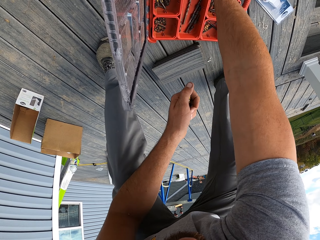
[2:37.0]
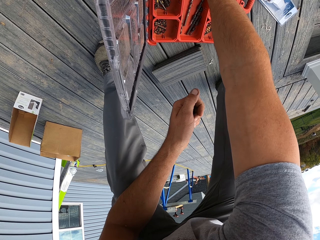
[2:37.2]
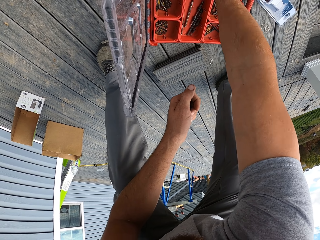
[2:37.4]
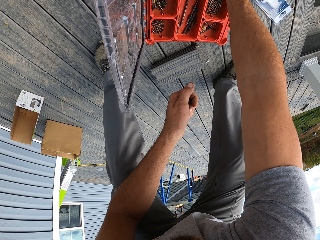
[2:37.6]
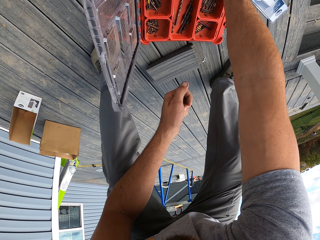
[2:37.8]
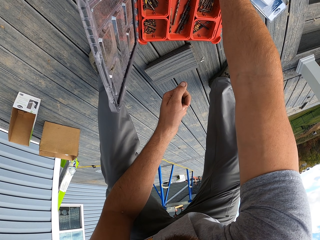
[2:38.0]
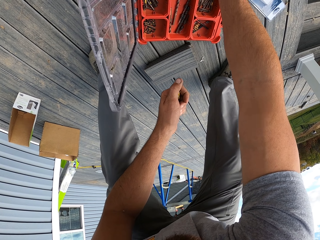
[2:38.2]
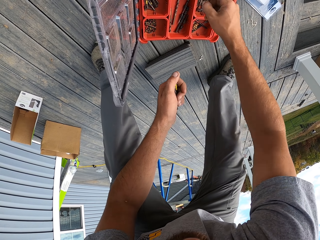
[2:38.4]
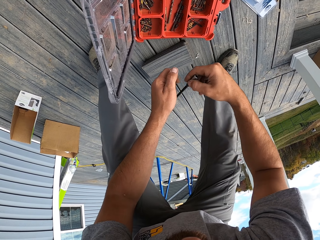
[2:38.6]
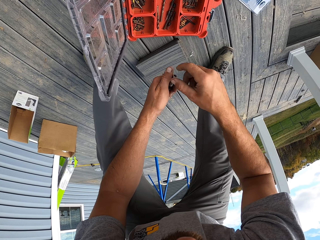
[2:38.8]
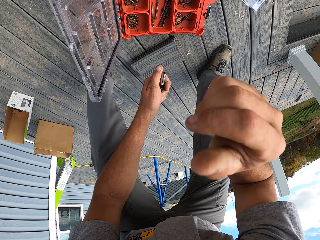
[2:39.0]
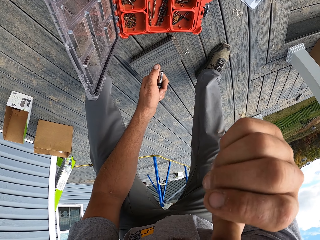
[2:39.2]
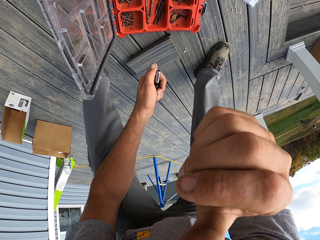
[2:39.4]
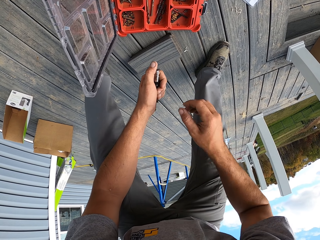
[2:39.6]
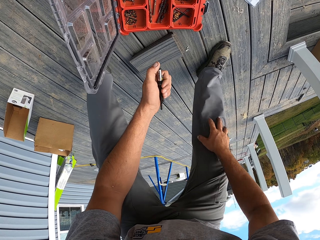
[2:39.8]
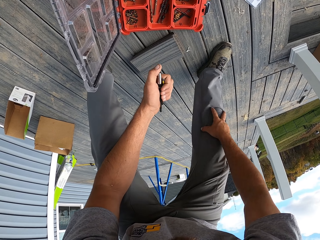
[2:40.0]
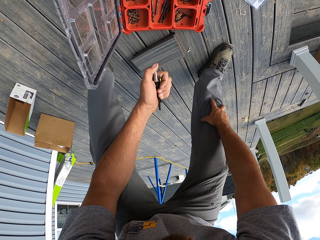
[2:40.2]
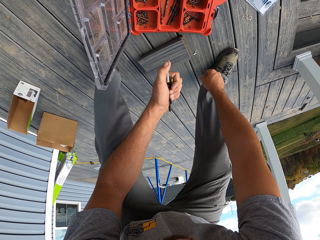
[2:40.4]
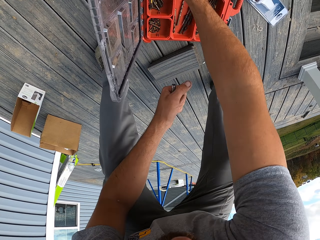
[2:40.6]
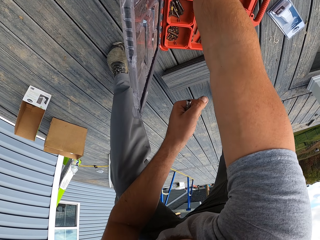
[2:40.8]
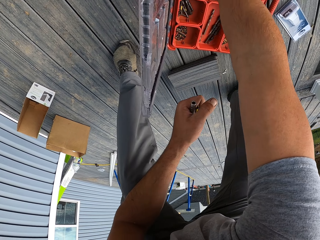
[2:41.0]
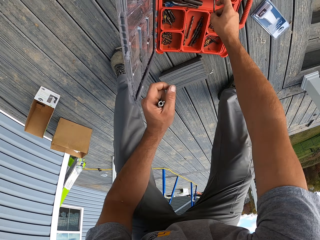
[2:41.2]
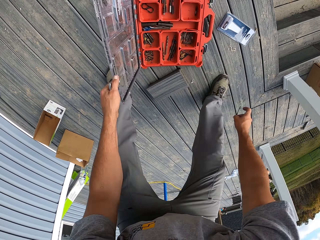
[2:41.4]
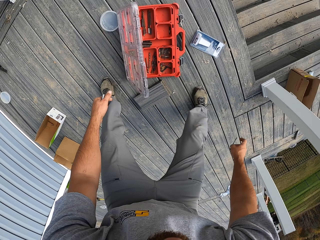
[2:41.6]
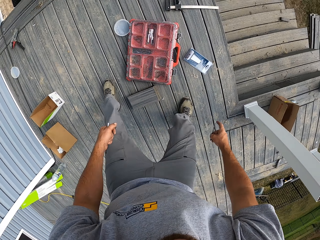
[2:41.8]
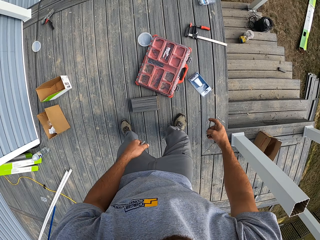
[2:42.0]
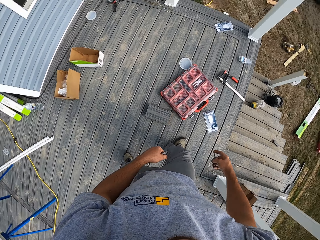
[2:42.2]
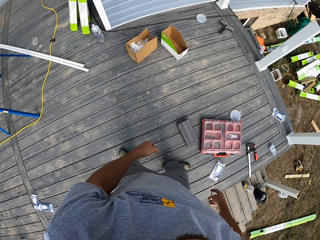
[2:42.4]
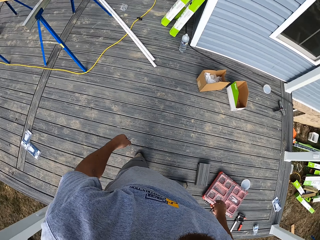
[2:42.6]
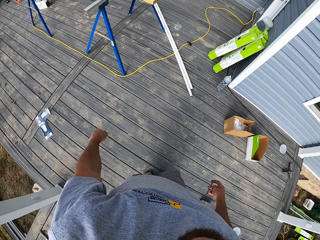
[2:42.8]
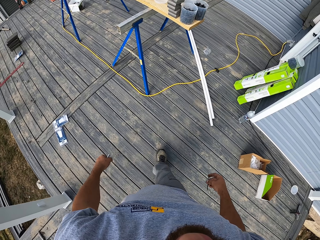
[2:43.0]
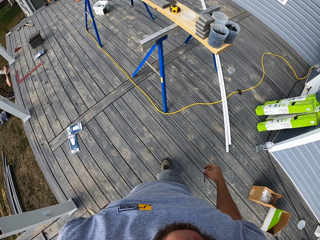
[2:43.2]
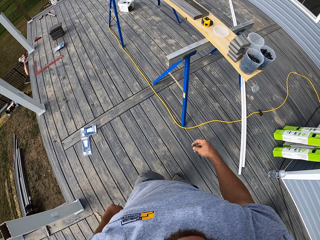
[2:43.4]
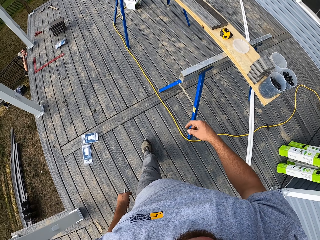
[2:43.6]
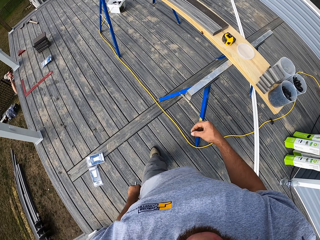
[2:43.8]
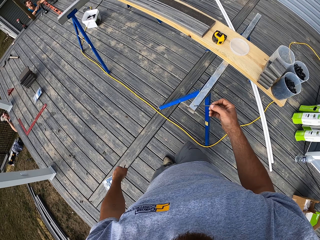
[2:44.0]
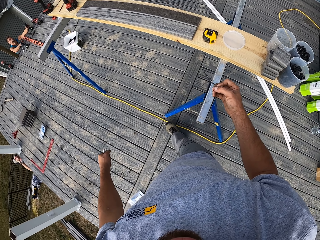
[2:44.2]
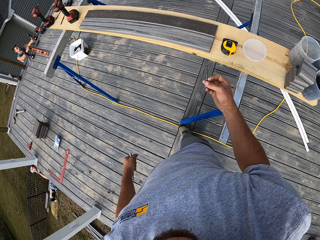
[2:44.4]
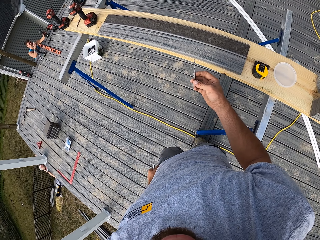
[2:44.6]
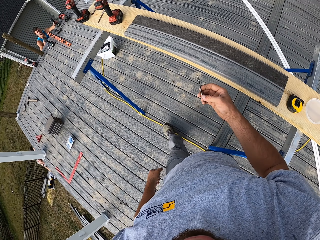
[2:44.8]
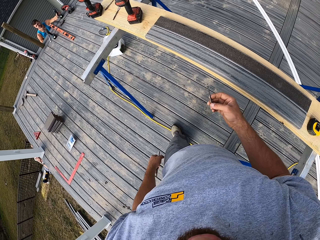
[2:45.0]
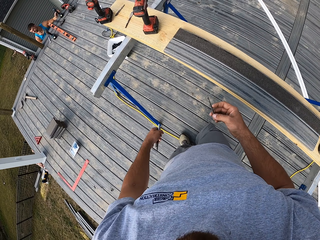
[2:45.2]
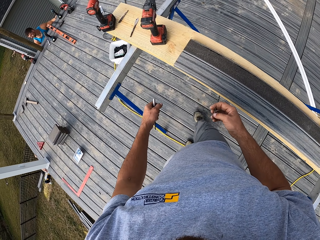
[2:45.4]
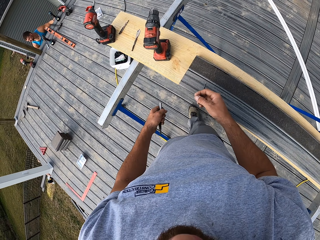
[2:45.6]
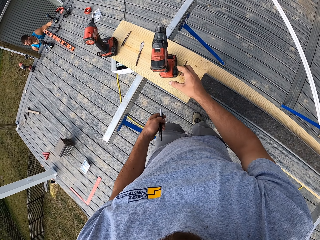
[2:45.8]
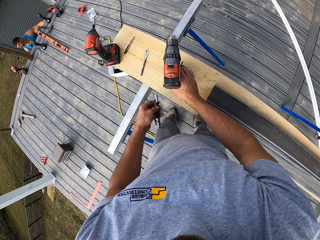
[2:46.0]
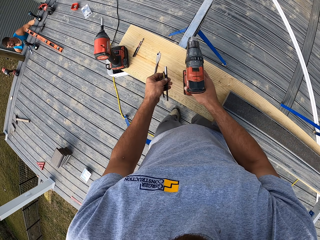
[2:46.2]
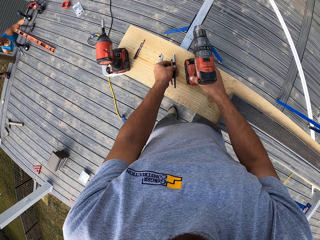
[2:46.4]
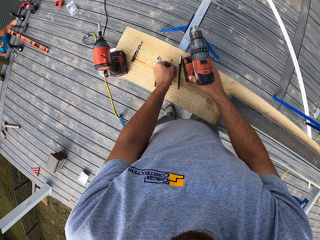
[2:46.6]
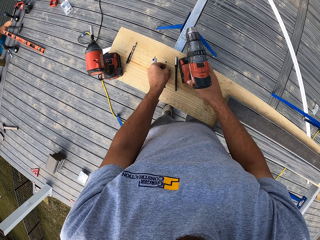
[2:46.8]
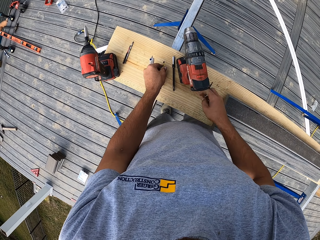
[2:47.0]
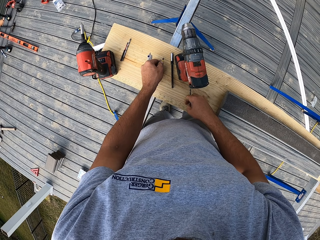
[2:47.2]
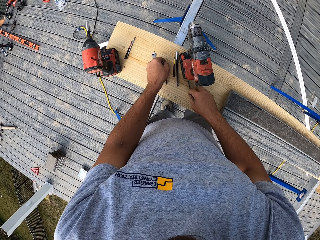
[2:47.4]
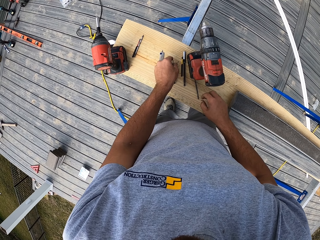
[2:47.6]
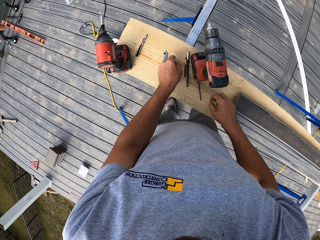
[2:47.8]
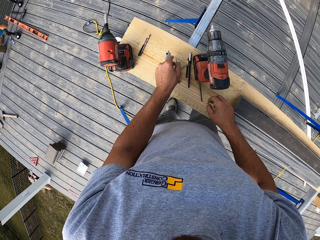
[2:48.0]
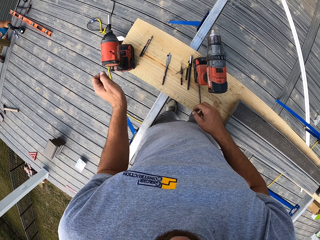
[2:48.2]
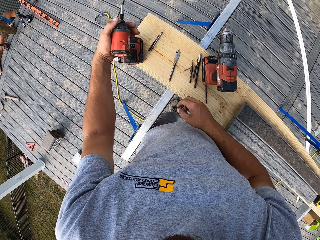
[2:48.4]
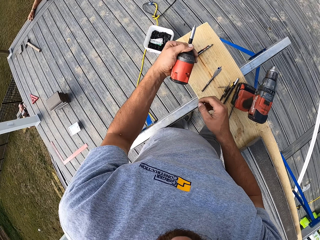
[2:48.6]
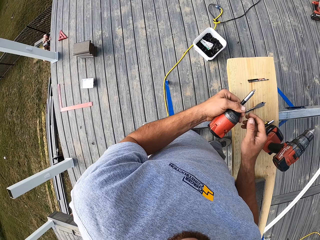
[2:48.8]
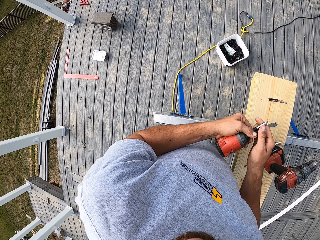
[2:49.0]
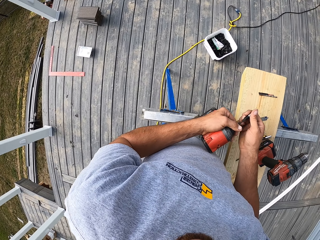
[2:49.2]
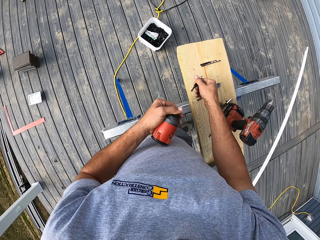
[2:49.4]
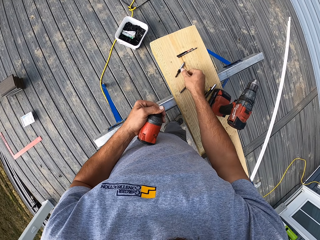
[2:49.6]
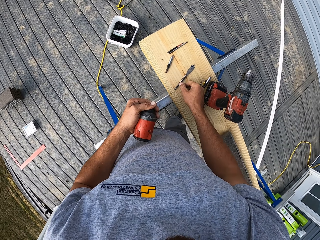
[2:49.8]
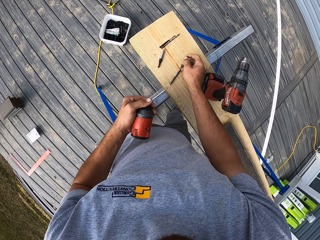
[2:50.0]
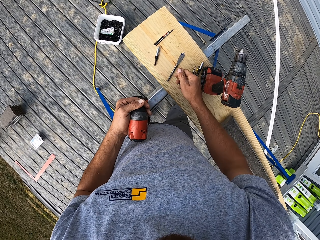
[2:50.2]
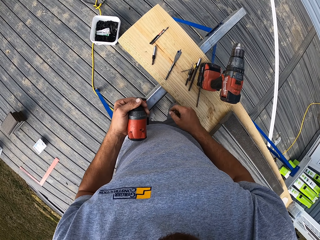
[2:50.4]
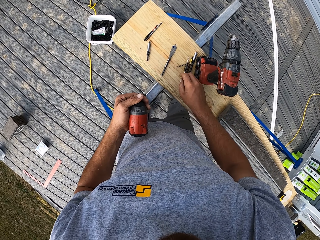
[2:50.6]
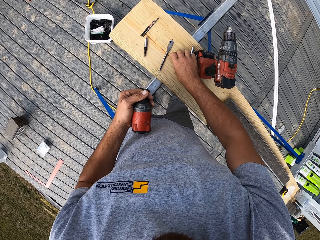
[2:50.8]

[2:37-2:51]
The camera wearer closes the toolbox. They walk on the floor. They pick a drill from the bench. They put the nails and drill on the table. They pick the drill from the bench. They remove something from the drill.

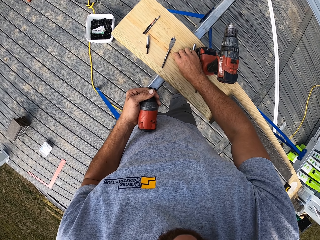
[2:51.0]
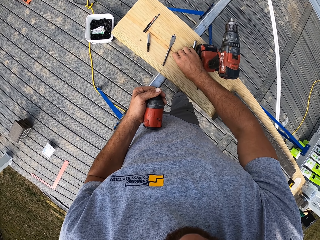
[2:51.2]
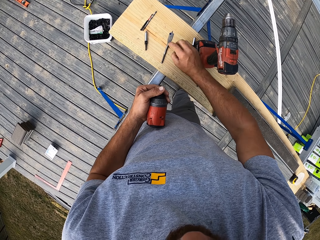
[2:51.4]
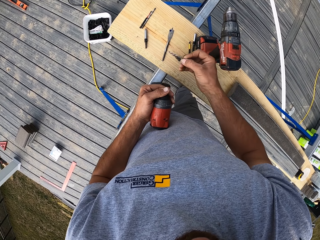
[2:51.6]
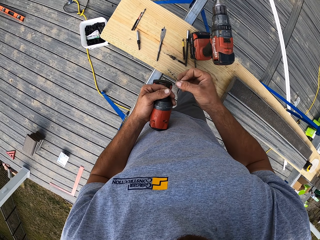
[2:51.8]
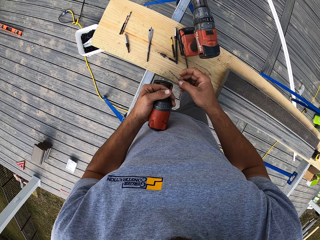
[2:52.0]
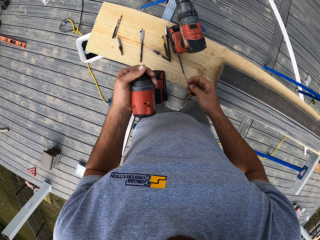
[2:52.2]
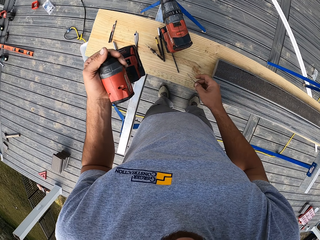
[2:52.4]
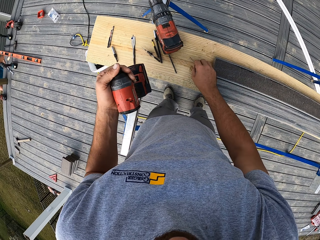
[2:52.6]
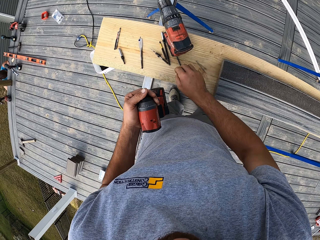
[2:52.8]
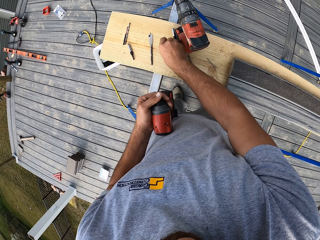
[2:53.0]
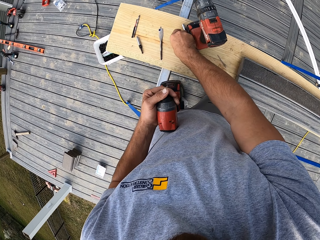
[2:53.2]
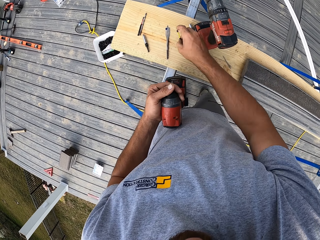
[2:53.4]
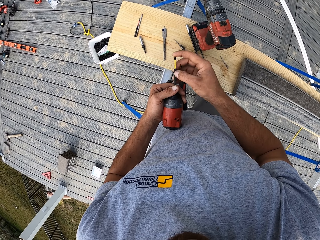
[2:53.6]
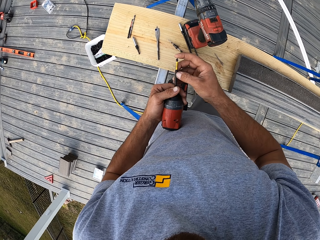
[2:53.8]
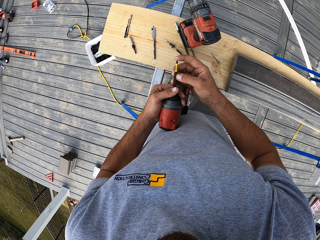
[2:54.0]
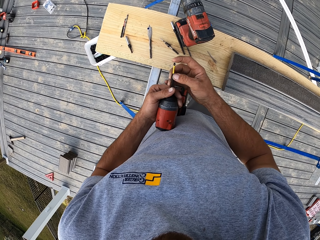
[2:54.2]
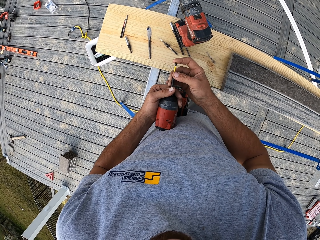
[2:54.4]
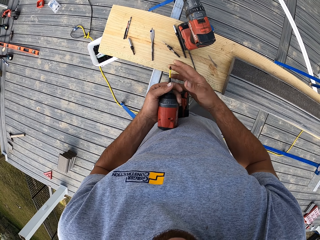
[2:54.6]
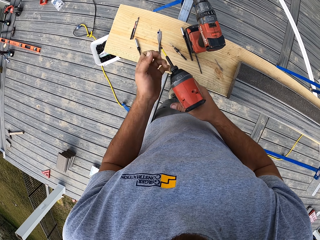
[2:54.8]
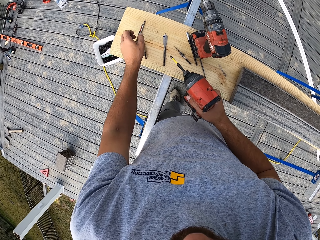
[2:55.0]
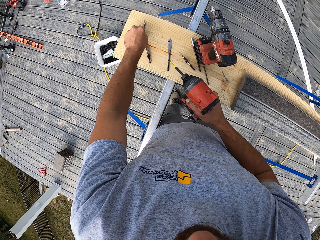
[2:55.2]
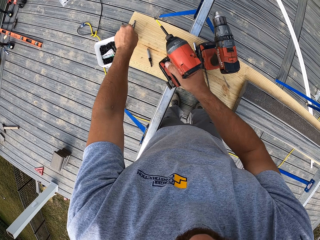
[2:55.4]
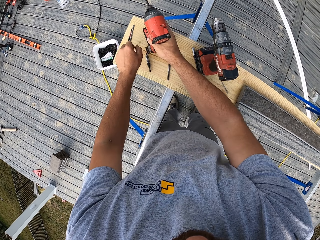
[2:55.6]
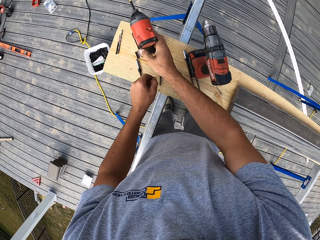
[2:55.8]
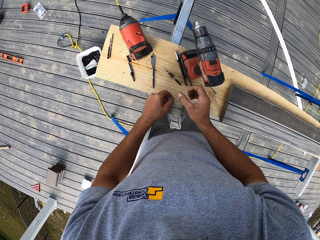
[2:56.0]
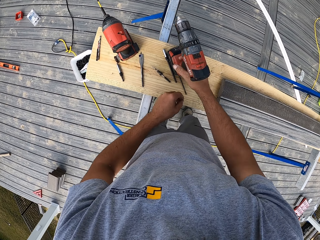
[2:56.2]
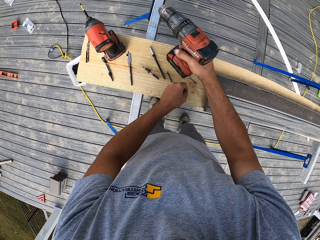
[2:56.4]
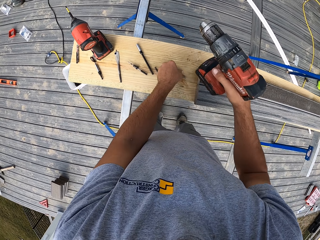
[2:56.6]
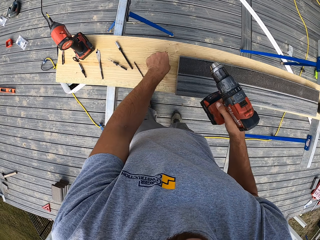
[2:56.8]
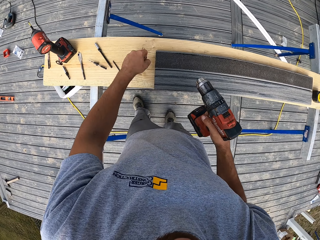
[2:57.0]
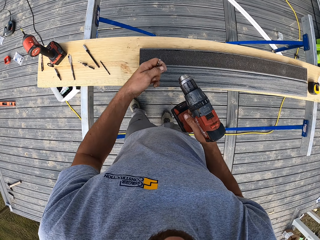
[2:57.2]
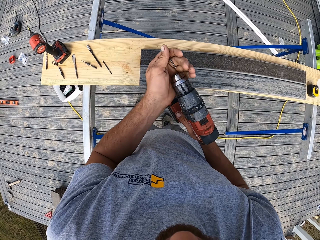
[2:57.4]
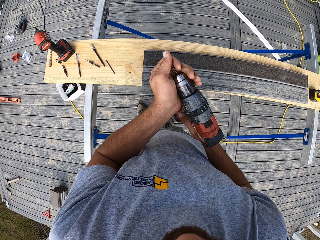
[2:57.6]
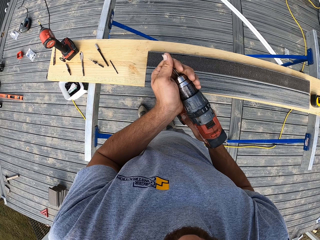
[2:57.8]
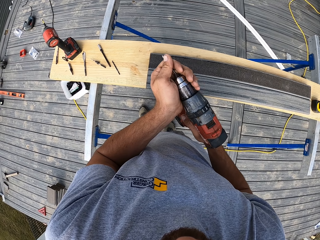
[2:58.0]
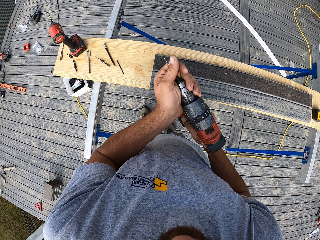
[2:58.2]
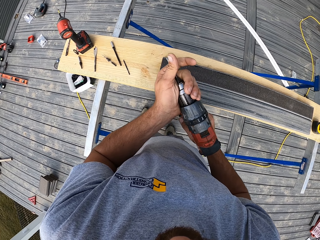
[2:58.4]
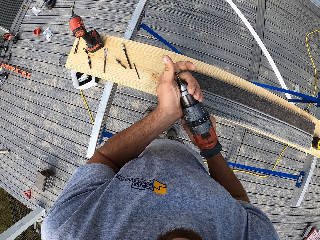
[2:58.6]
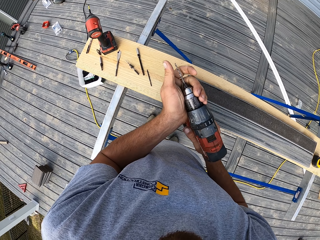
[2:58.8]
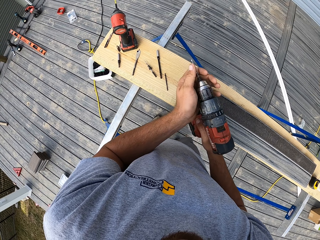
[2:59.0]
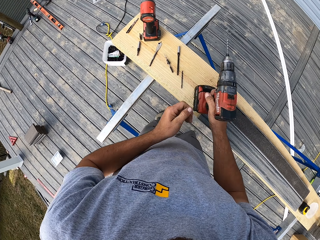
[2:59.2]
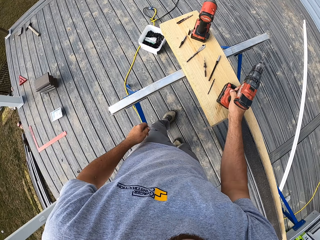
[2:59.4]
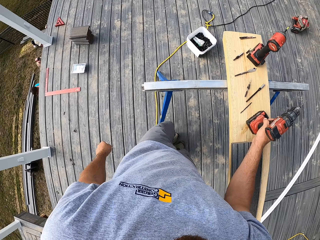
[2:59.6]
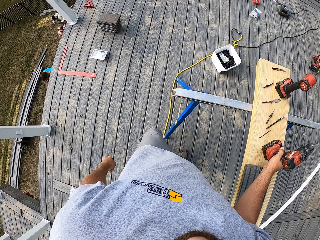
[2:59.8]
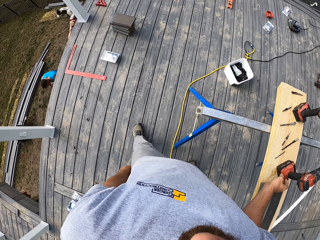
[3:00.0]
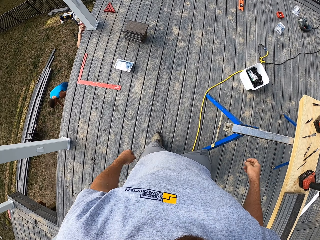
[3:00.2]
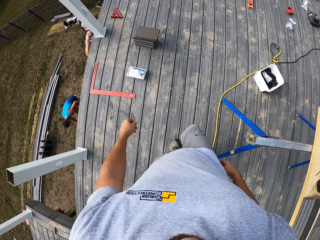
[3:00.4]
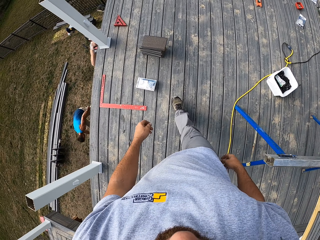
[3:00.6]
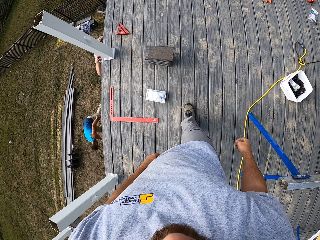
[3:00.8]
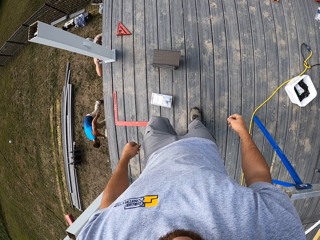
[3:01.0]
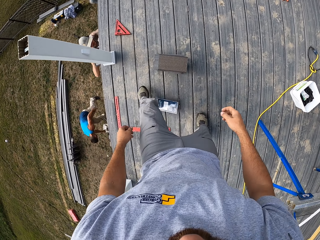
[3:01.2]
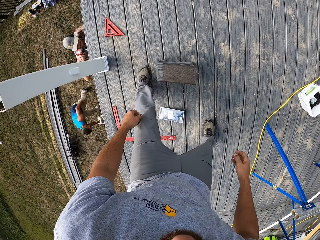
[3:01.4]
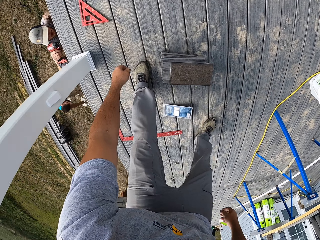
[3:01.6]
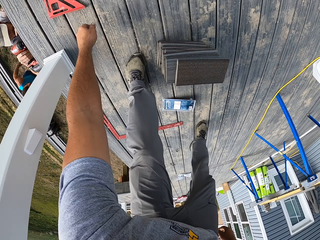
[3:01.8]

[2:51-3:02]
The camera wearer picks something from the bench. They put something on the bench. They pick something from the bench. They fix bits on the power drill. They pick something from the bench. They put the drill on the bench. They pick the drill from the table. They pick something from the table. They put something on the drill. They put the drill on the bench. They walk on the floor.
